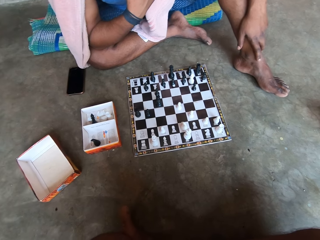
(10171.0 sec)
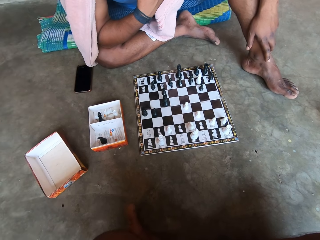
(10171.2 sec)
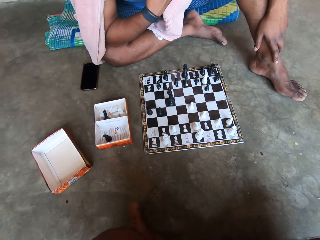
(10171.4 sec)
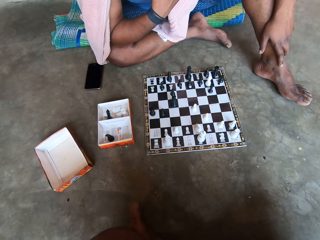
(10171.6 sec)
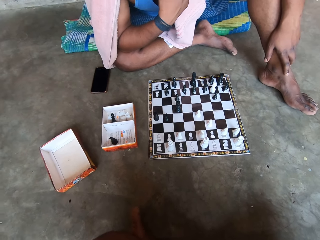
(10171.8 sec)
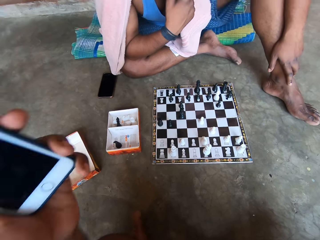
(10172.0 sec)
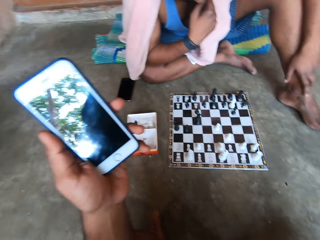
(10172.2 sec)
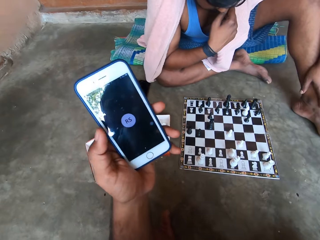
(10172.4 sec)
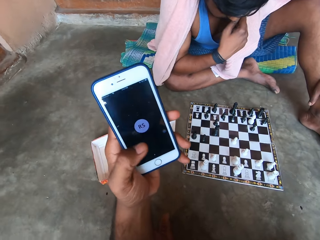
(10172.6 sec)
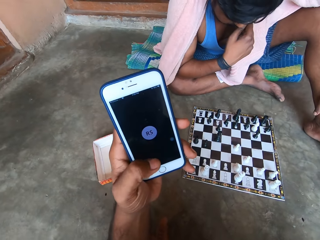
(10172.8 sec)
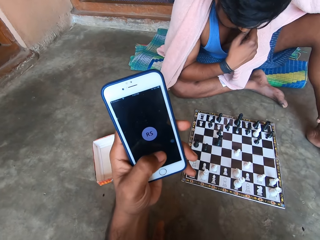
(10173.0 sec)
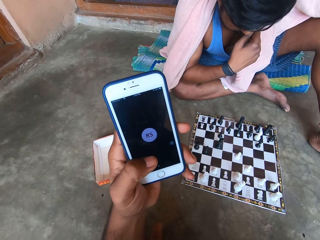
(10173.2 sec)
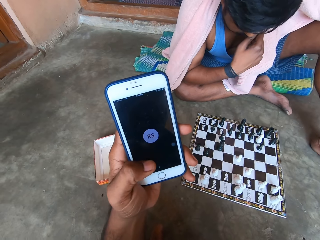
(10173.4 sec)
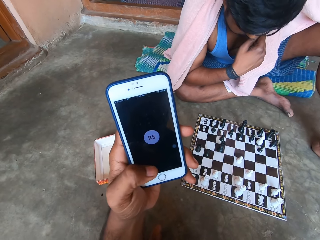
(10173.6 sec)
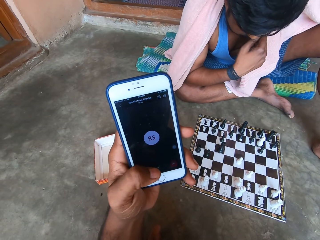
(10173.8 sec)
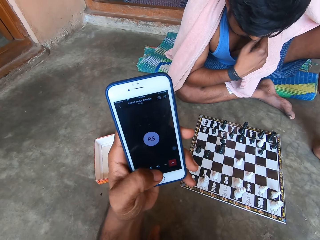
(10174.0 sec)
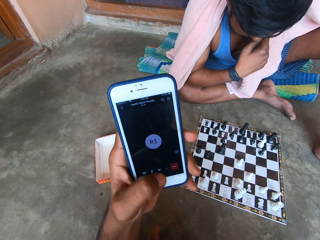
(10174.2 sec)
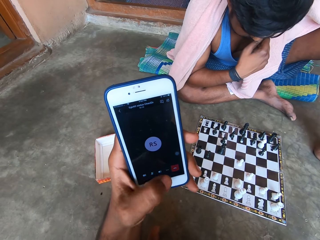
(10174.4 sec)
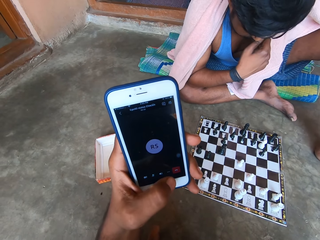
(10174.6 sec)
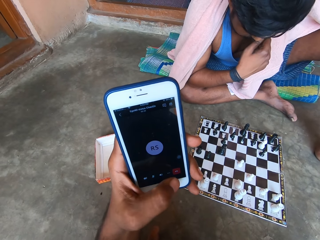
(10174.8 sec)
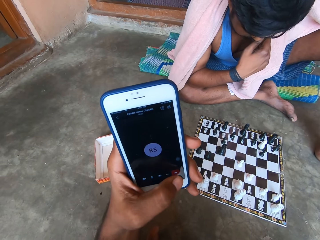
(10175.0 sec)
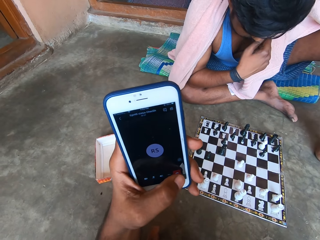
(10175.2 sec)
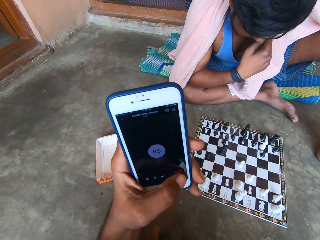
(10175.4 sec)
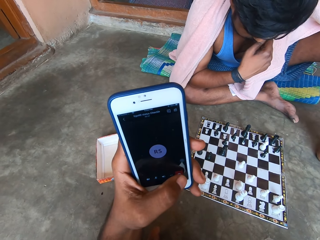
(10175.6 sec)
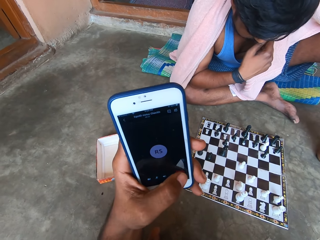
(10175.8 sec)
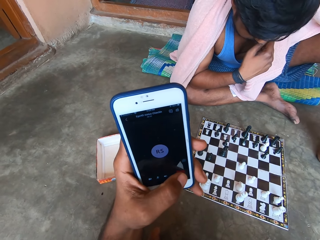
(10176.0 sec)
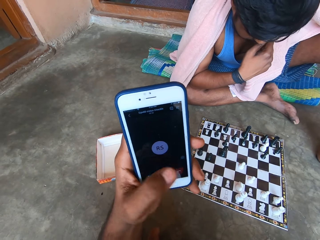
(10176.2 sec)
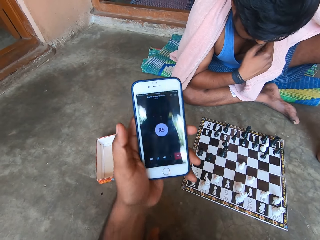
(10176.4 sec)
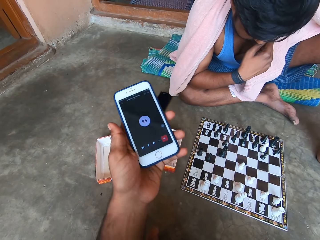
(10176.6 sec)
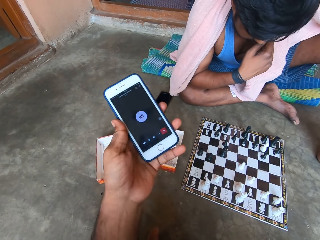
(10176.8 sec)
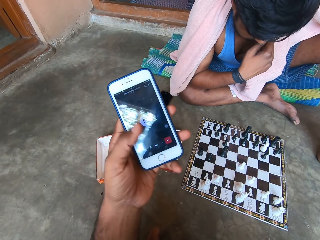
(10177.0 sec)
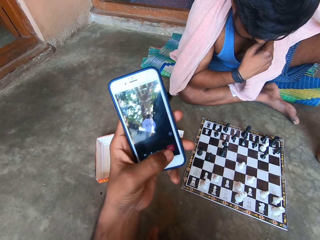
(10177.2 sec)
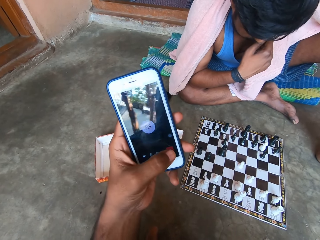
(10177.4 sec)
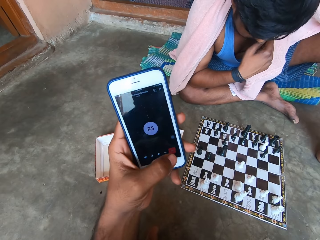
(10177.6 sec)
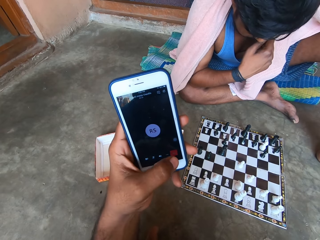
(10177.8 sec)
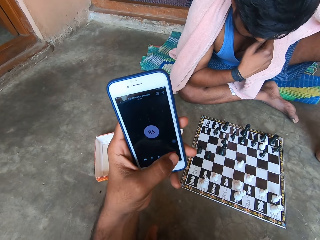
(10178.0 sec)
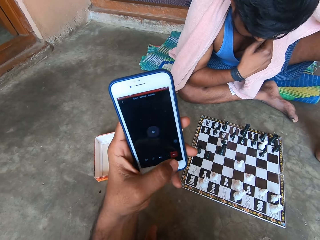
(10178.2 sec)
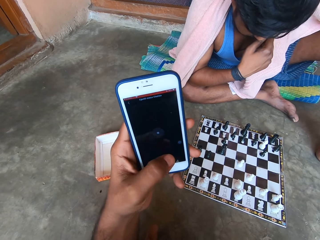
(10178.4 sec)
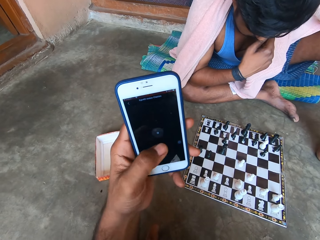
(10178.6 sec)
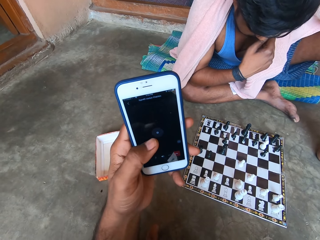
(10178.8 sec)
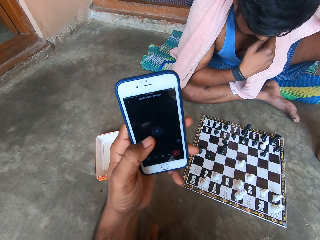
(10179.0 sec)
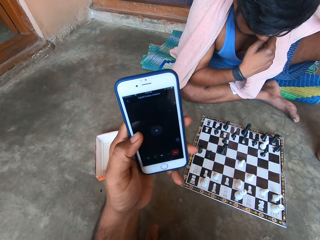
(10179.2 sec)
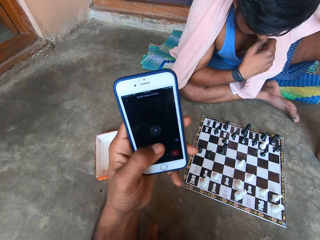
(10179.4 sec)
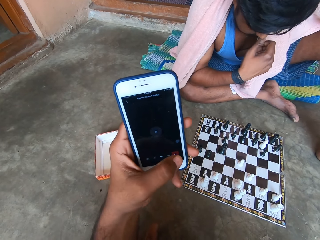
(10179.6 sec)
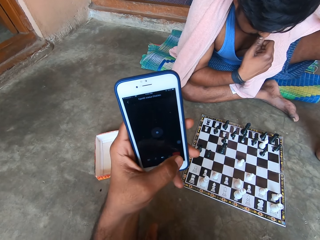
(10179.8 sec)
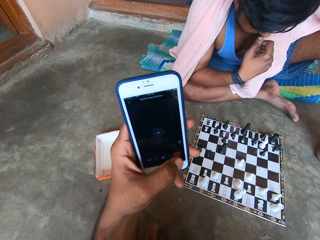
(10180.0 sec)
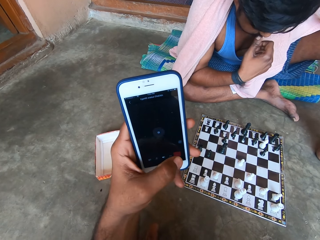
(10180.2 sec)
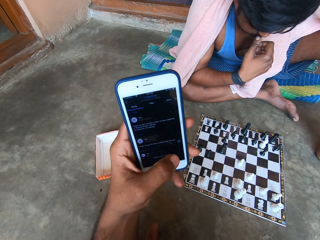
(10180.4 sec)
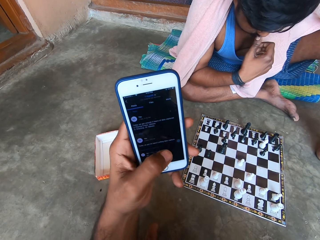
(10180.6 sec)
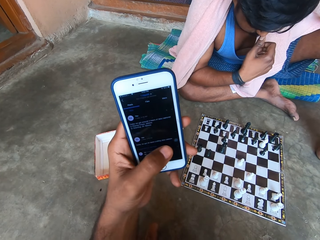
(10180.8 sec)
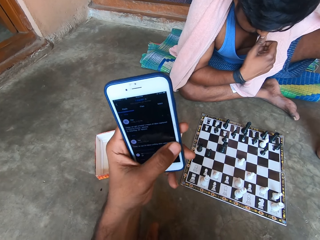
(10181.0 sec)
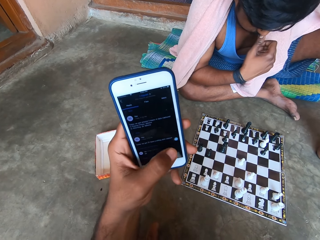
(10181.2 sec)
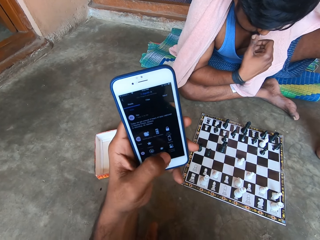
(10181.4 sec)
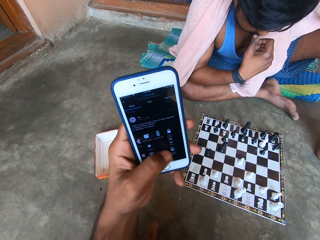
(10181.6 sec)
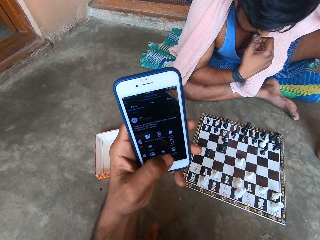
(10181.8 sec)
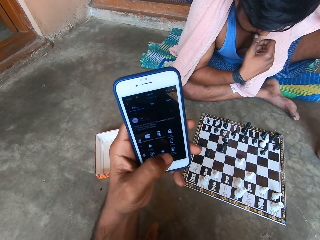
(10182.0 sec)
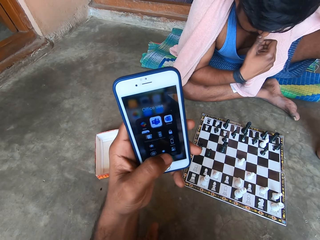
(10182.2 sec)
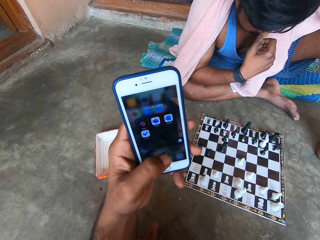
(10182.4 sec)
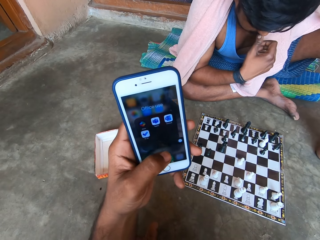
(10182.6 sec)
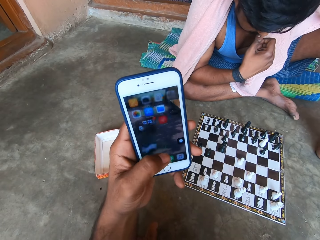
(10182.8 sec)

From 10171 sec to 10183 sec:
The camera wearer uses his phone.

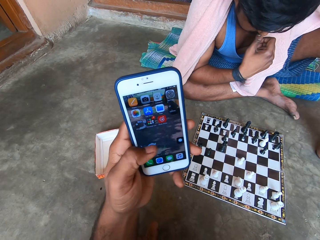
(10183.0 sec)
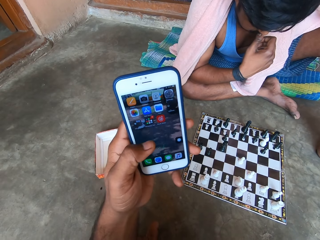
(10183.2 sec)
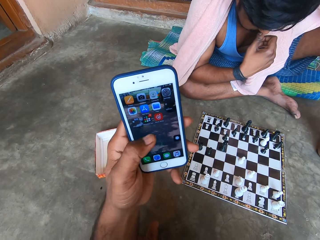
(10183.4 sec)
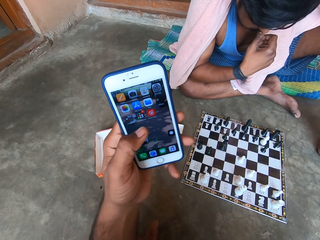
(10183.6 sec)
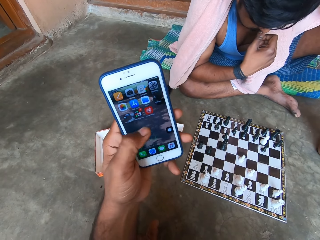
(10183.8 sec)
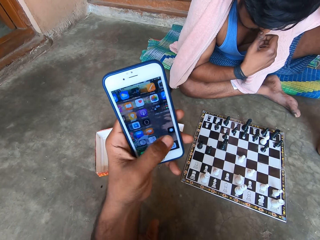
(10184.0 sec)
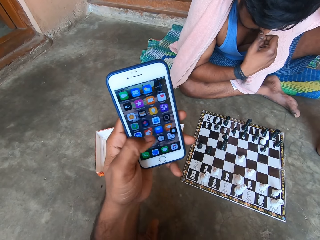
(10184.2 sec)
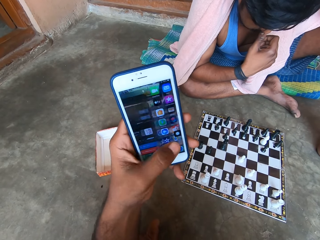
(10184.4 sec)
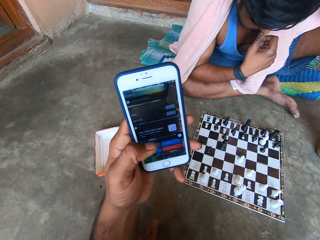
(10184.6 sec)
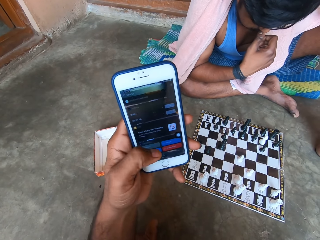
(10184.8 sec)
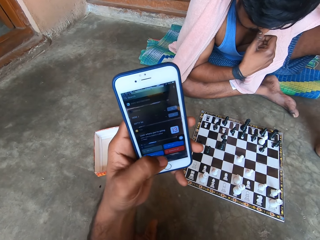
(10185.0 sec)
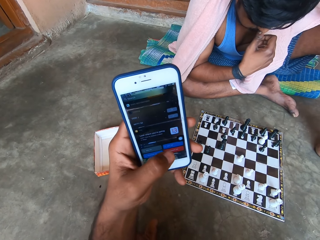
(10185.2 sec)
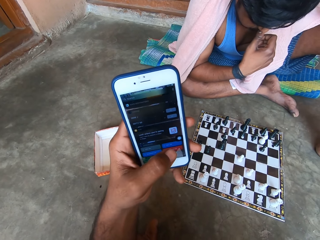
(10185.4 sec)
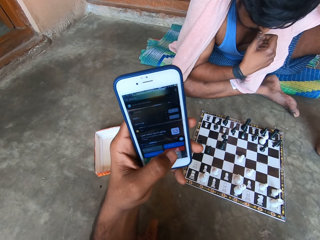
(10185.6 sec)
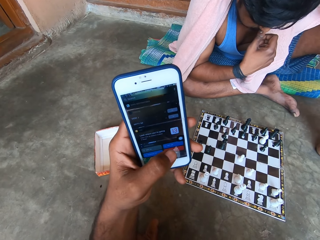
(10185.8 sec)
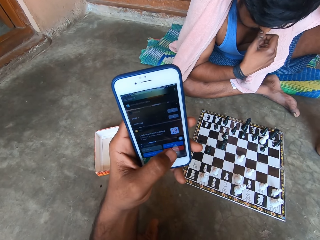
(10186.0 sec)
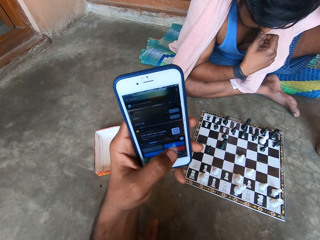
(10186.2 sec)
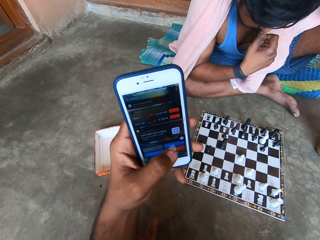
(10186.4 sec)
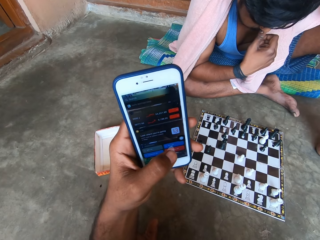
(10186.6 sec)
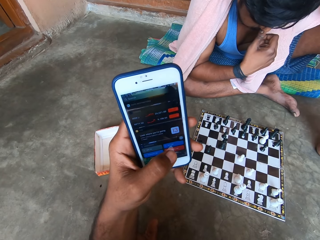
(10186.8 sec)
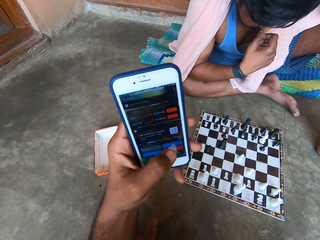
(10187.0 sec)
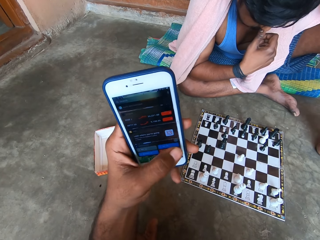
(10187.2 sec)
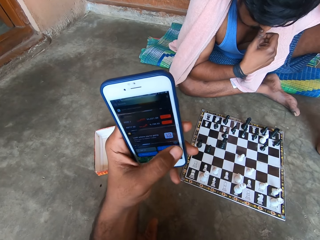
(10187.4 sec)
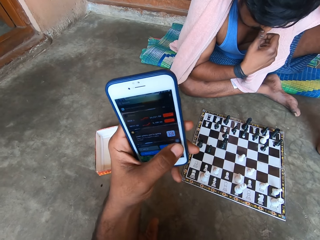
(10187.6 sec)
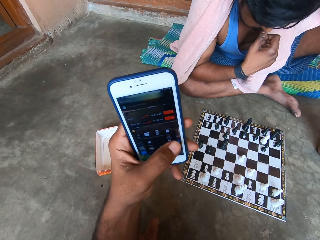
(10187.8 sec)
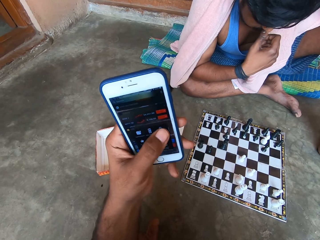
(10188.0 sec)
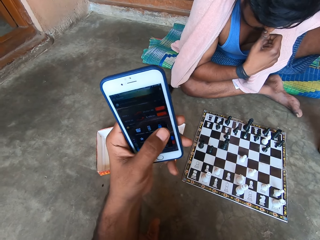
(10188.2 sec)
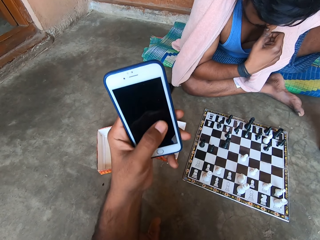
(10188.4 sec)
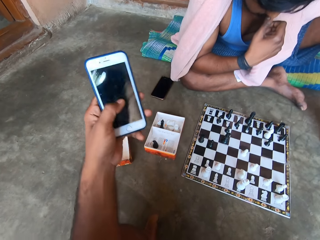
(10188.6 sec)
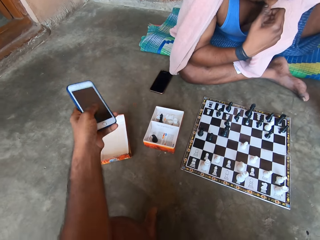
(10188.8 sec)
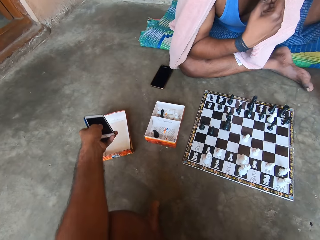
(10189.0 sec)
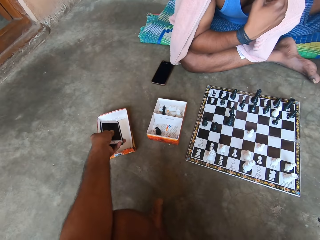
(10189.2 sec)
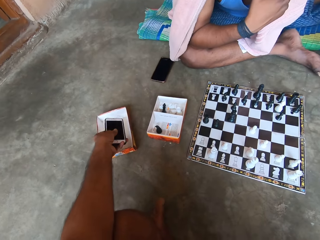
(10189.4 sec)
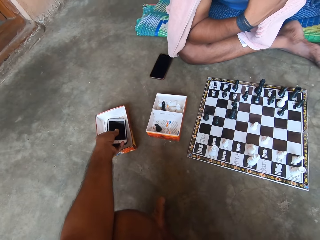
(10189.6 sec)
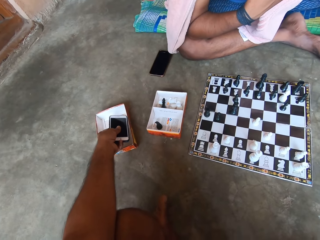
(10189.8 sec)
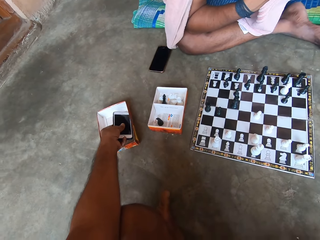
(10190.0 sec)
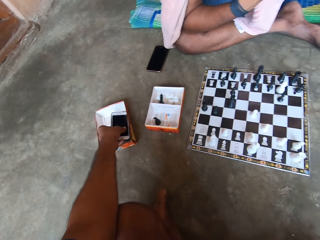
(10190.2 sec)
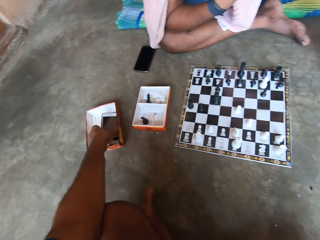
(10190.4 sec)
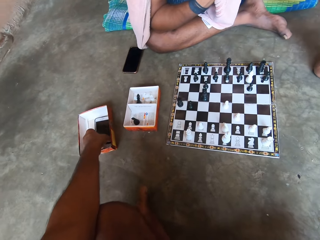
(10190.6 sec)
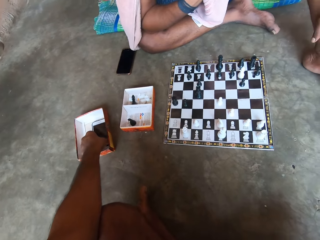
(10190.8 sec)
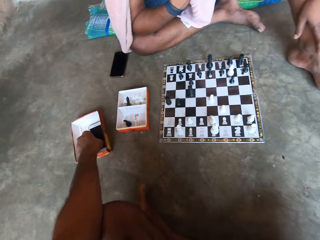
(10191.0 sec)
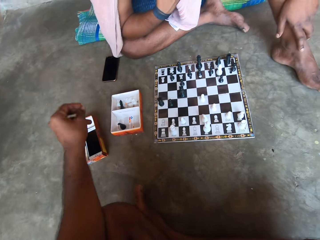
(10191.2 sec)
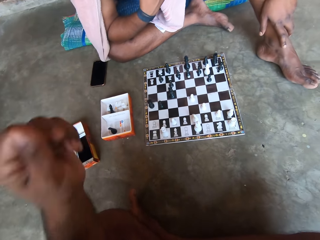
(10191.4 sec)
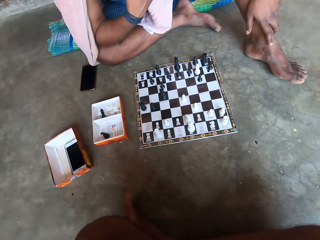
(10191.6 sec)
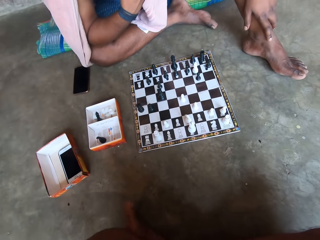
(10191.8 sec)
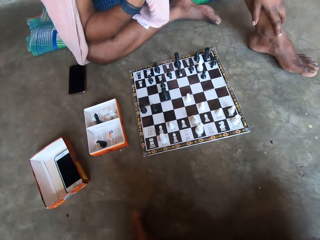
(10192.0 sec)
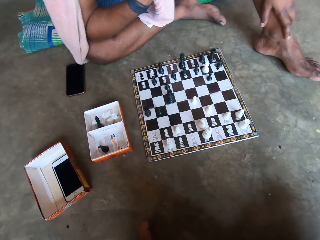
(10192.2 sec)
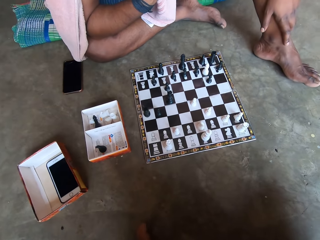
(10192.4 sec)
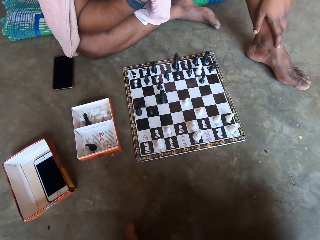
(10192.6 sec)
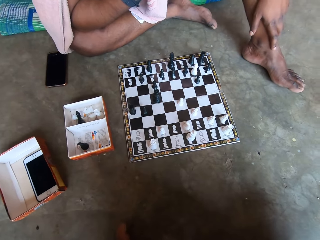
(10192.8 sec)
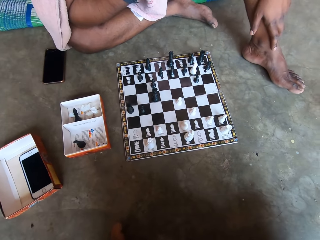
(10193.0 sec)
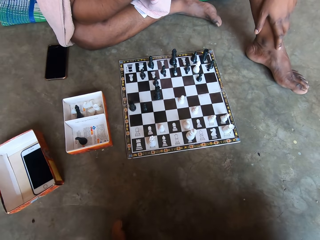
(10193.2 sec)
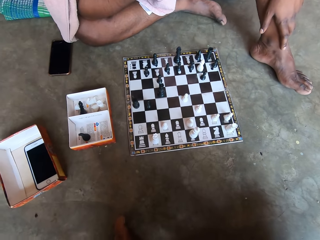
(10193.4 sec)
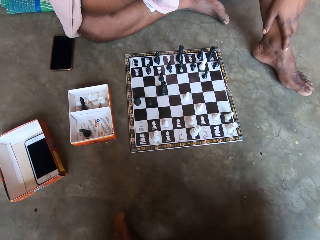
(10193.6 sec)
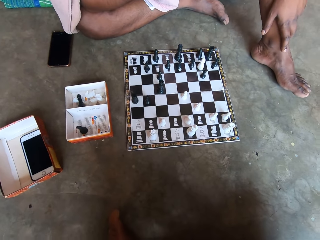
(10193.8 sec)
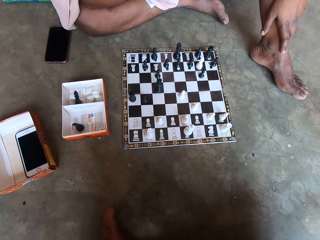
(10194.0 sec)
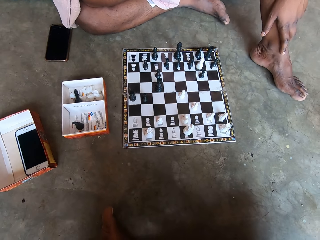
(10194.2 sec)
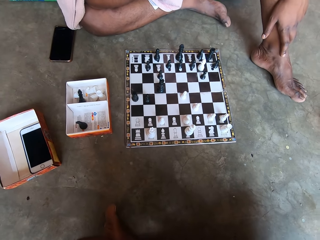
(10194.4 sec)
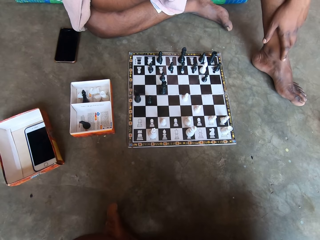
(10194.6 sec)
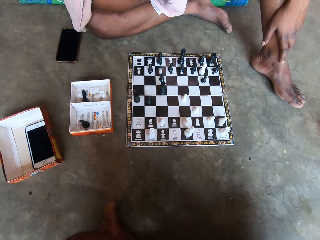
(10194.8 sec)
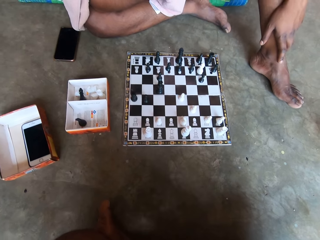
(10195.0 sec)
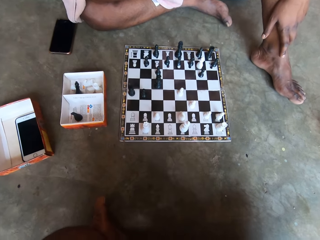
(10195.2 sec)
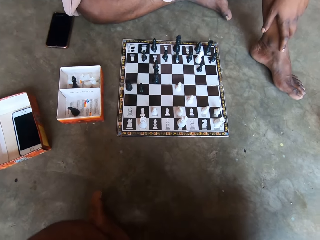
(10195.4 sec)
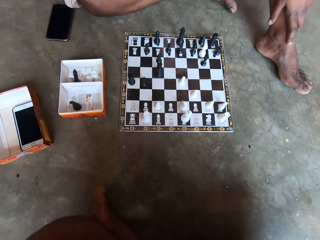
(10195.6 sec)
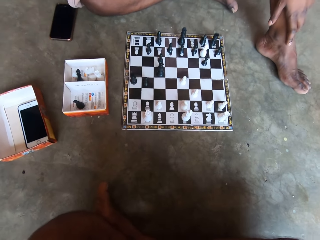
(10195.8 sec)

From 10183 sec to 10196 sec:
The camera wearer drops the phone into a box.
